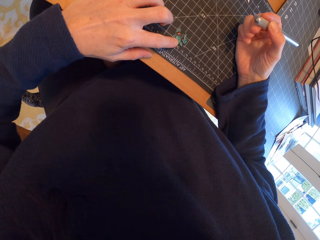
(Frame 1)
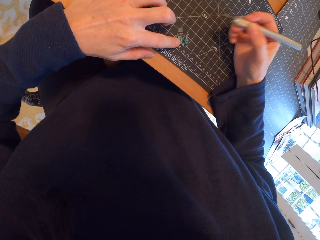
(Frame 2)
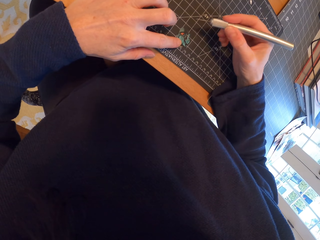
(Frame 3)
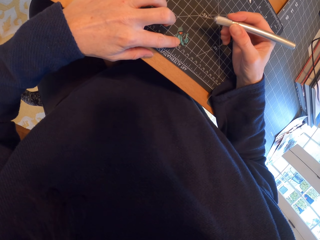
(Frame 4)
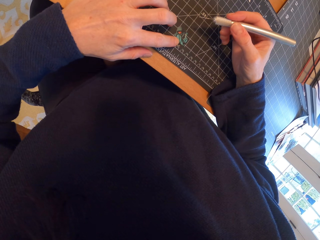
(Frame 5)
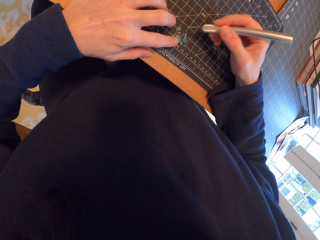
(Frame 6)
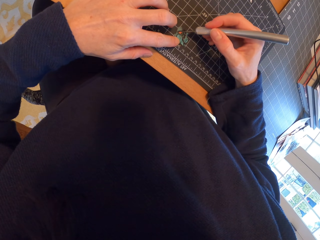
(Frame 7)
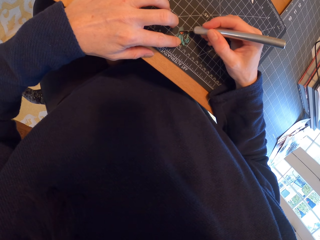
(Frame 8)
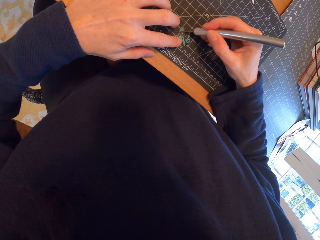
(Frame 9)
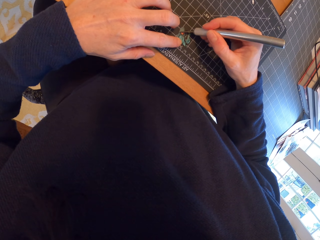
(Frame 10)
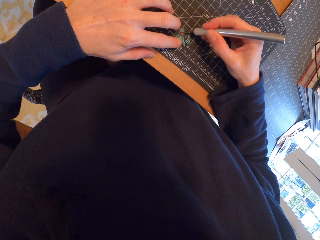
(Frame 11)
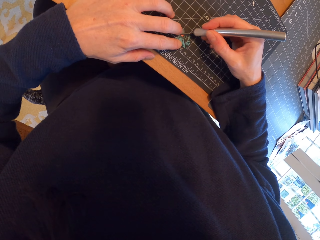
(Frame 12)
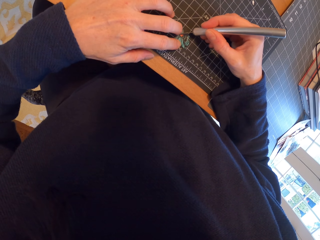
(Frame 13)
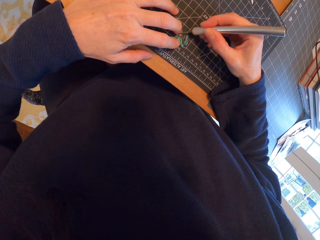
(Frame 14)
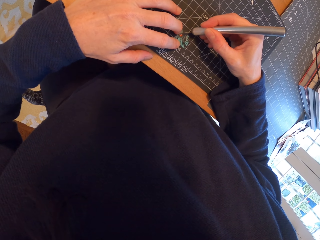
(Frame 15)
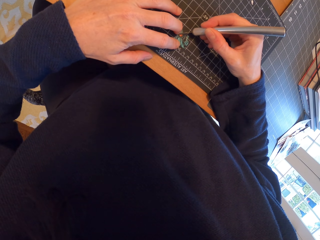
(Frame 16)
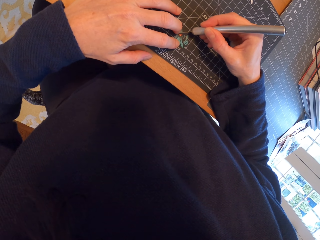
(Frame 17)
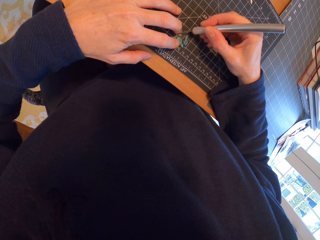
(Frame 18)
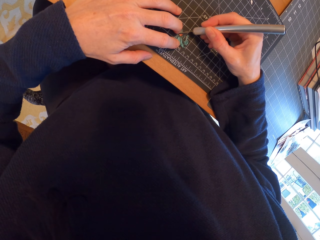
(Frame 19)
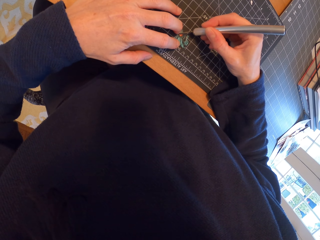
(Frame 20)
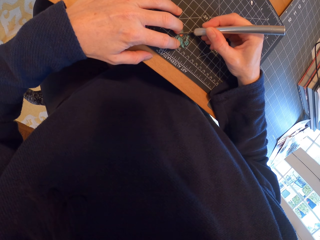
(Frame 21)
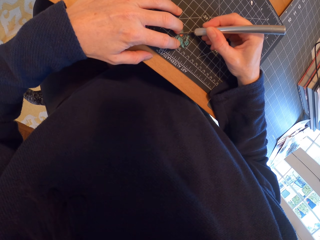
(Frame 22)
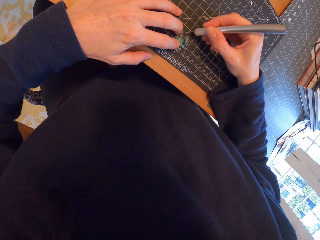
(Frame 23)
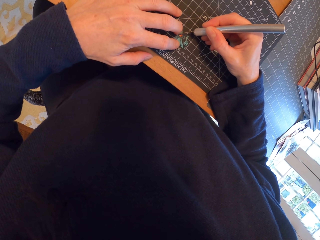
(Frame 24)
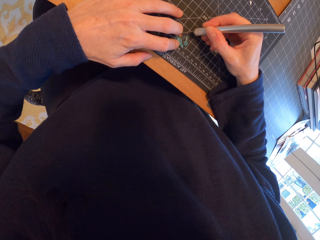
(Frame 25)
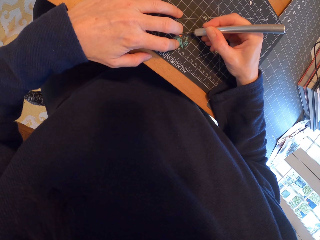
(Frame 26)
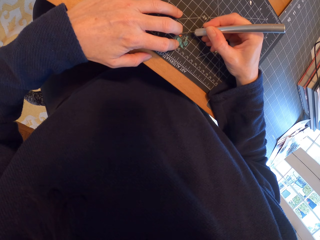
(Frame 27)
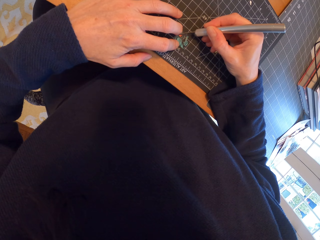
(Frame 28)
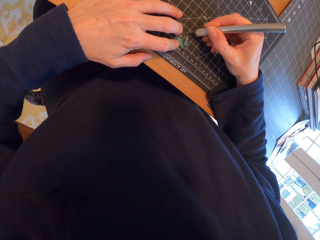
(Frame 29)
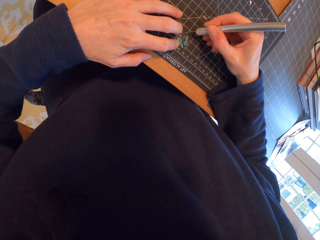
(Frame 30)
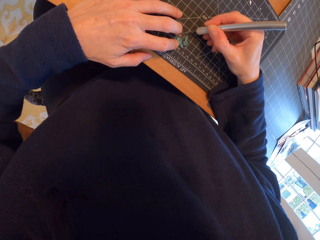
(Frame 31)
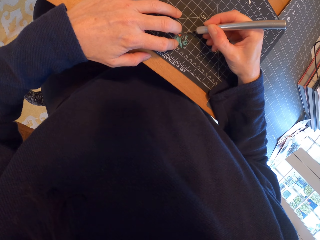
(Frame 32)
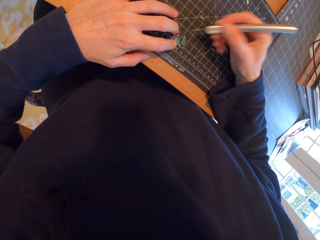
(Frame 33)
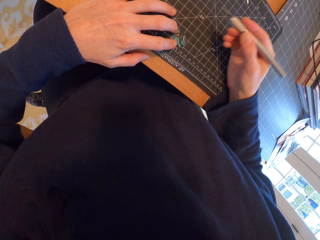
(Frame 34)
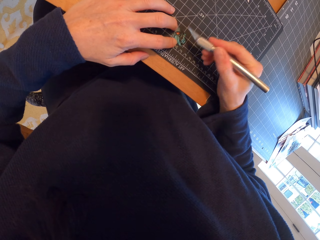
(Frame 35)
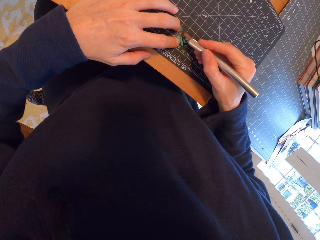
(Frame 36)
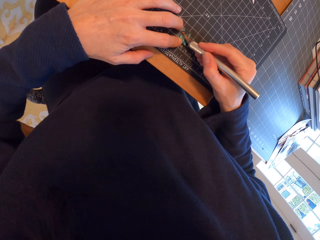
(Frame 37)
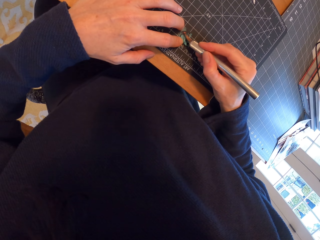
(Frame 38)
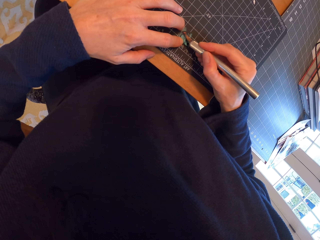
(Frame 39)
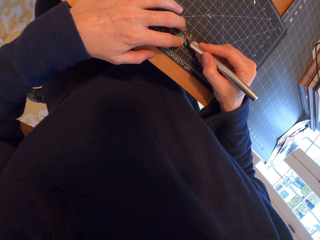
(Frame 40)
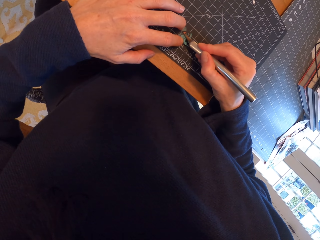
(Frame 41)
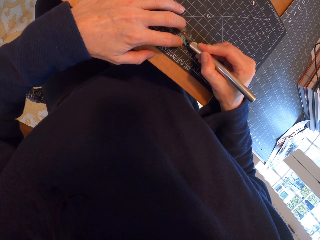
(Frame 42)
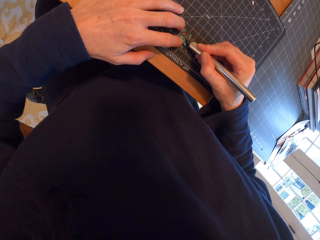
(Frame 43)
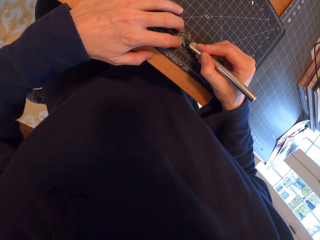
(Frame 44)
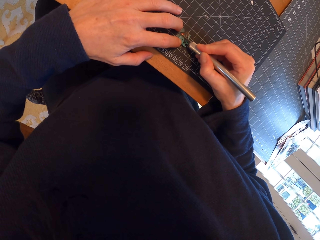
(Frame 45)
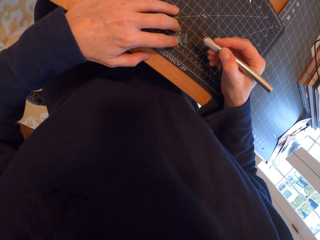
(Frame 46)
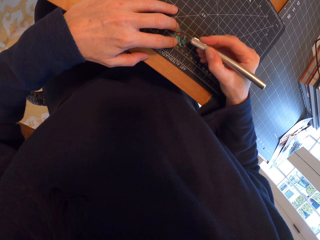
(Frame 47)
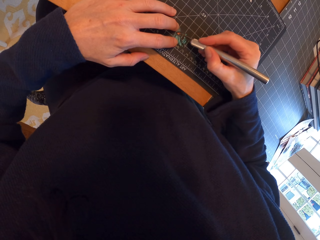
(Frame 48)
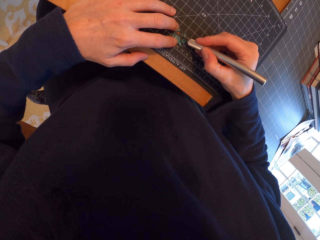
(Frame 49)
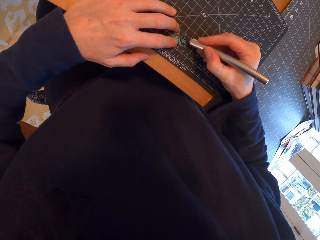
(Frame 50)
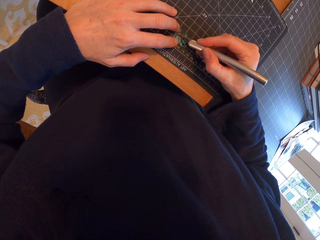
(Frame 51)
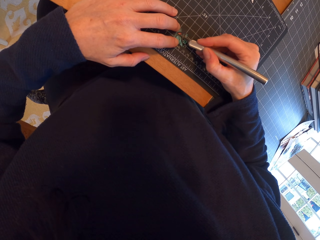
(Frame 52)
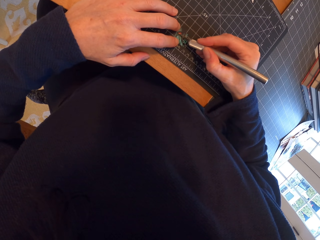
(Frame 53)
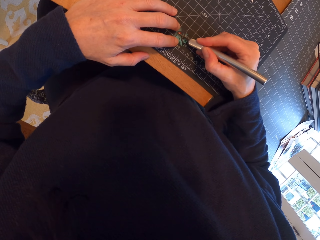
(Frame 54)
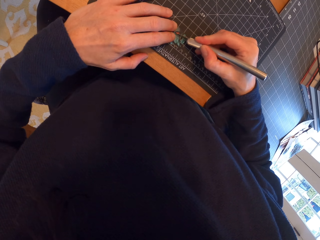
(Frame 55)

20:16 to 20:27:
The camera wearer stares at the piece of paper. They cut the piece of paper with the pen cutter. They move the hand with the pen cutter. They cut the piece of paper with the pen cutter.

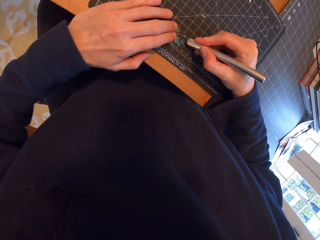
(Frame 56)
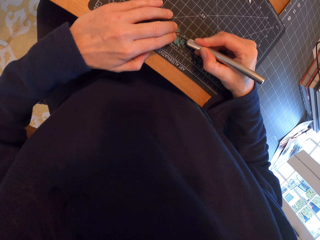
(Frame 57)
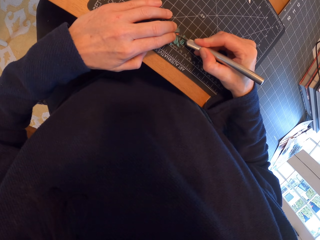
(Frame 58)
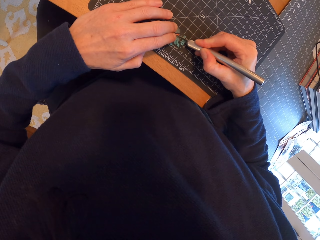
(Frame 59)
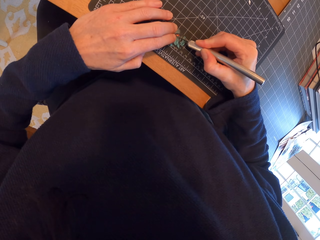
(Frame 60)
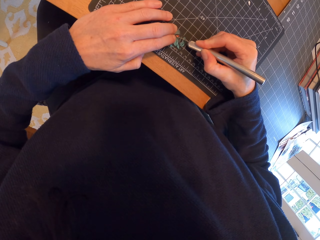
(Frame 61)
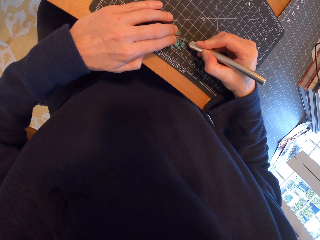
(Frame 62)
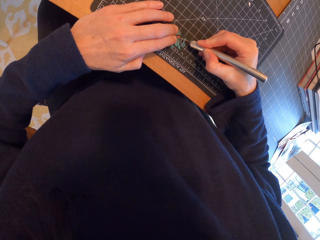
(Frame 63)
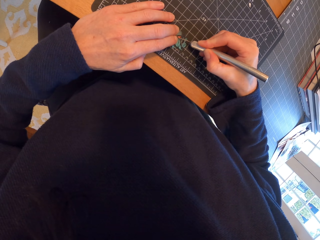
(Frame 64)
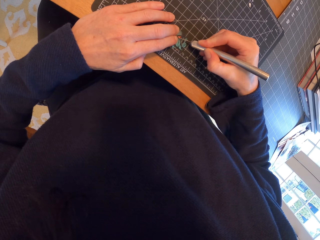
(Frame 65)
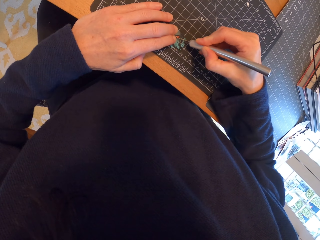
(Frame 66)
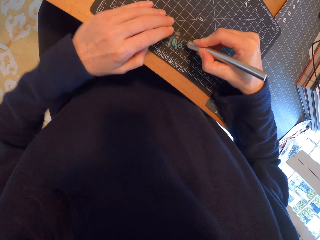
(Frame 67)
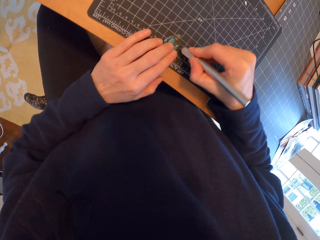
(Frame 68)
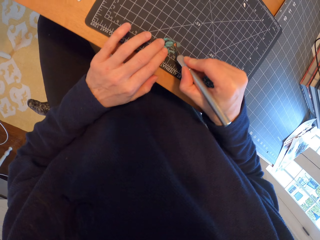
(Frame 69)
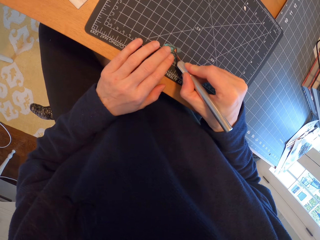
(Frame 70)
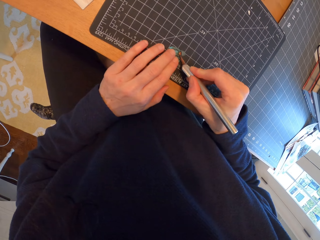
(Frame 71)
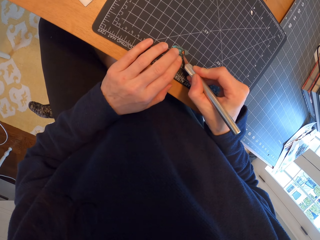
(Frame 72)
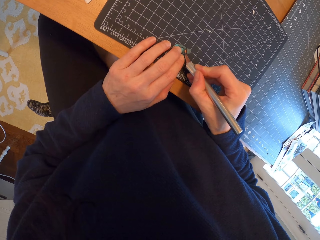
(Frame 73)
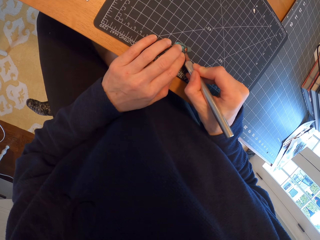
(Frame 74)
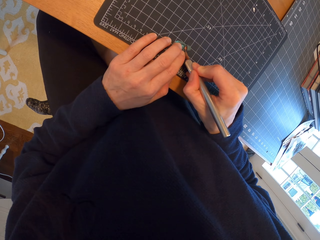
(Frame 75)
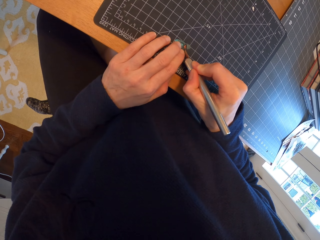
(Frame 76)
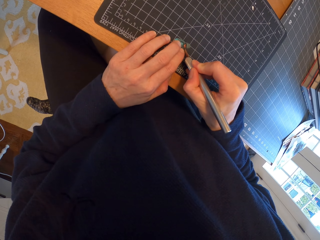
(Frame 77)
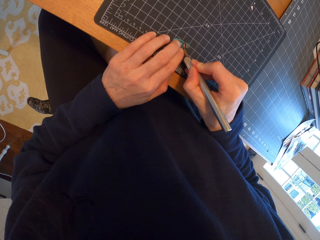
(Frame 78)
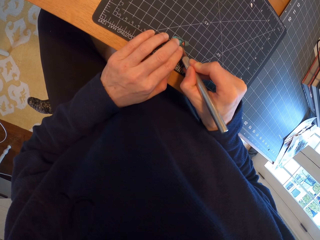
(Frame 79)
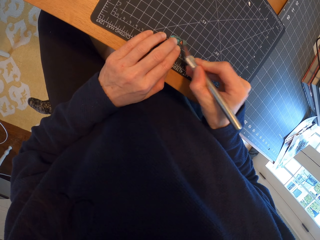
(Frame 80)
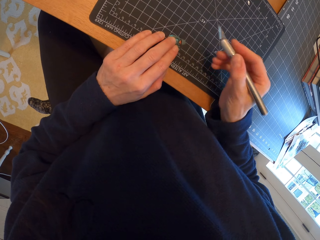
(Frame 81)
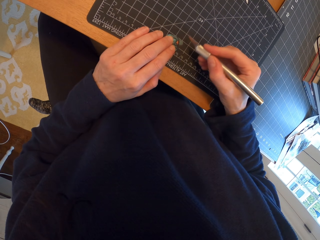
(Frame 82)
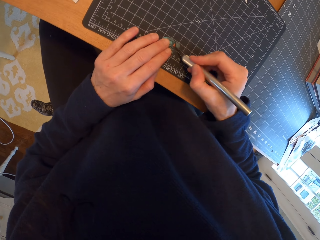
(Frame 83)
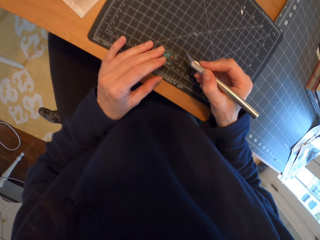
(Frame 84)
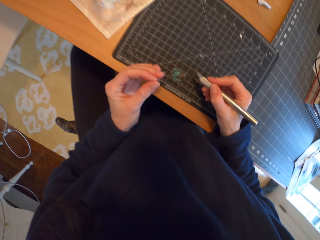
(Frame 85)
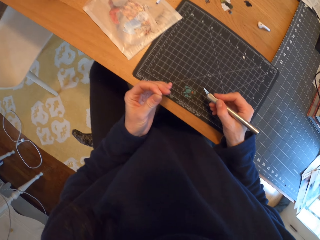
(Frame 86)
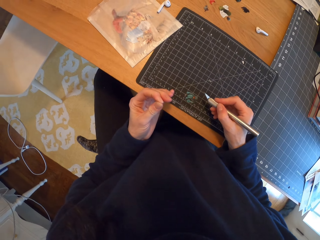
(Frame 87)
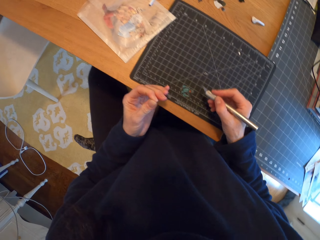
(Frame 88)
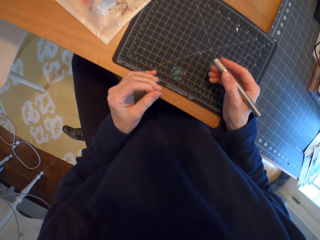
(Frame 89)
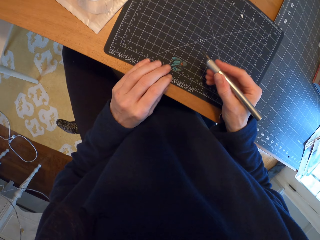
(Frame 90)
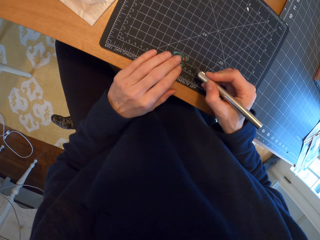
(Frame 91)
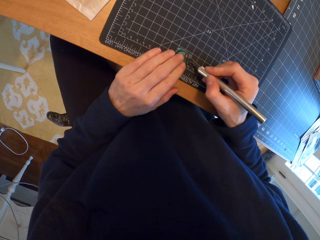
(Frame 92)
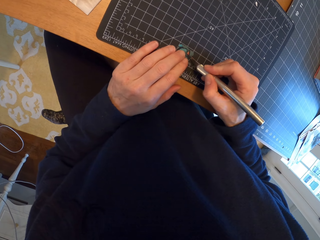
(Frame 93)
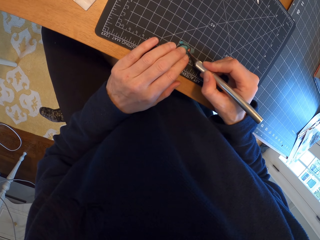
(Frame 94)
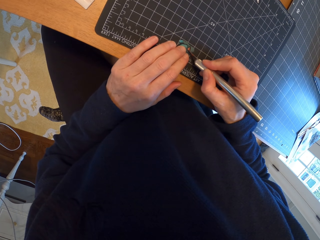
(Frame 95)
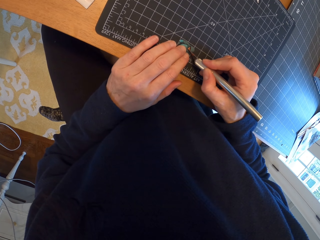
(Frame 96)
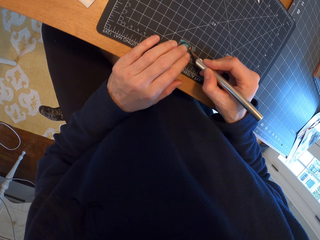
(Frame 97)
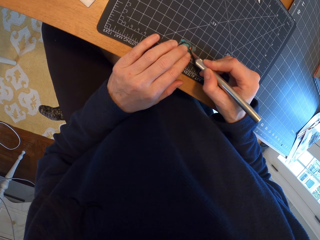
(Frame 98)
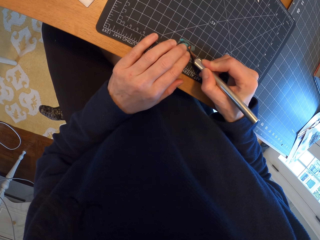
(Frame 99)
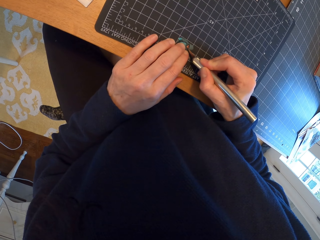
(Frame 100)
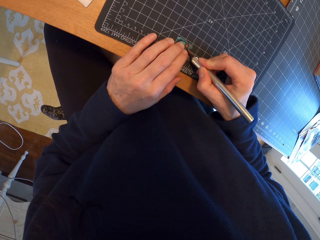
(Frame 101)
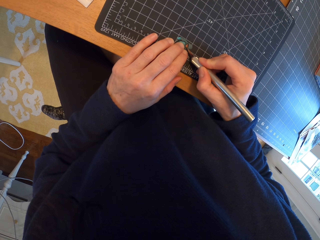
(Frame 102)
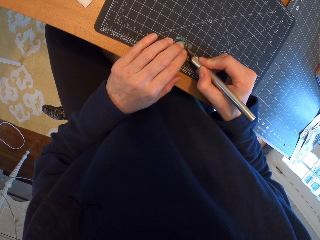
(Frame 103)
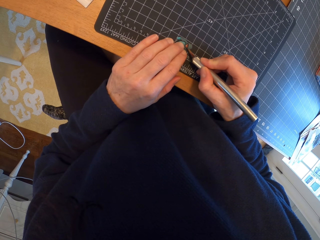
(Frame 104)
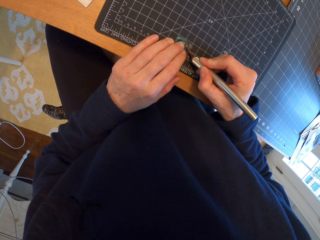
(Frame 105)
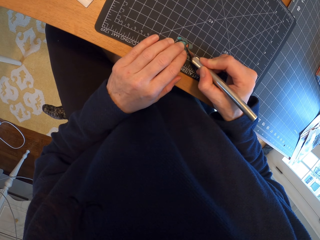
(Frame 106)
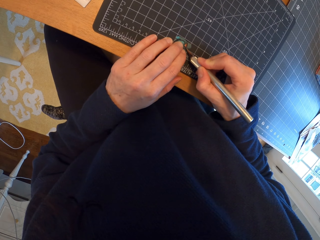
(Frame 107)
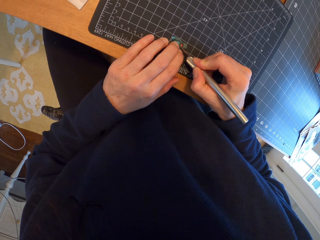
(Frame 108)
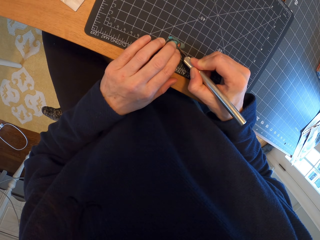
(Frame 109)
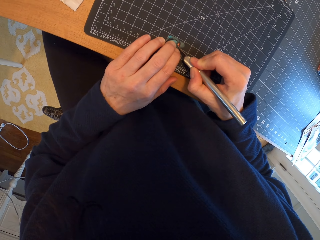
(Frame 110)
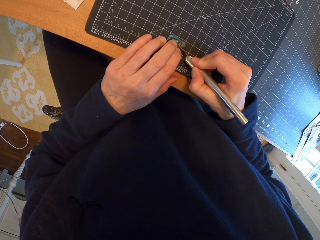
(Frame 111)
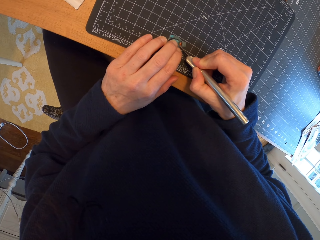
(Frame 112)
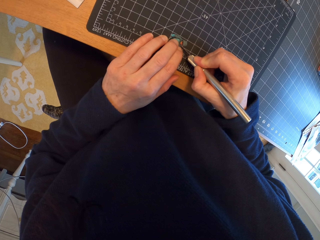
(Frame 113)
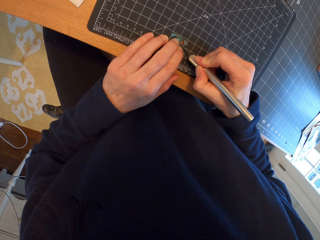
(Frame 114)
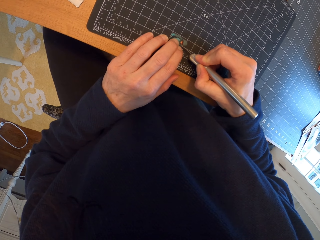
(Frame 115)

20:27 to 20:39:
The camera wearer moves the hand on the cutting mat. They rotate the piece of paper. They cut the piece of paper with the pen cutter. They stare at the hand. They place the hand on the piece of paper. They cut the piece of paper with the pen cutter.
